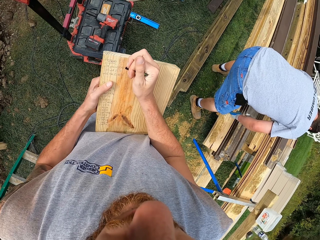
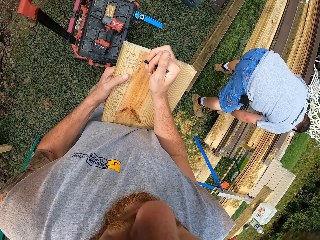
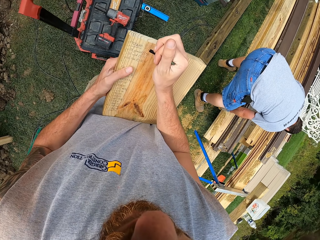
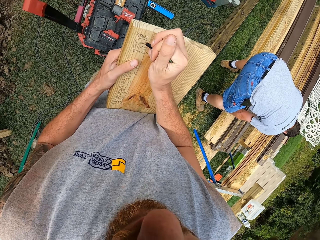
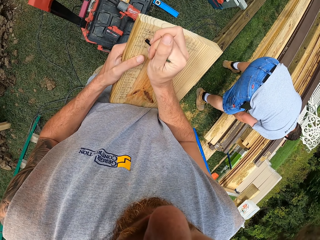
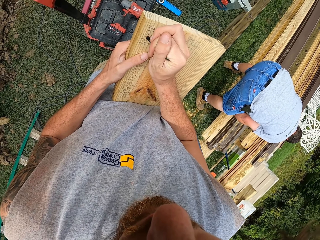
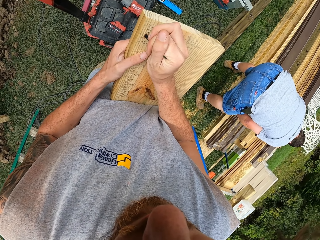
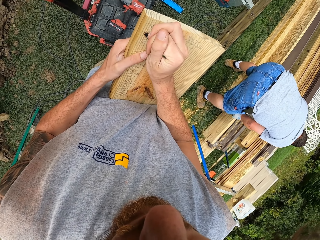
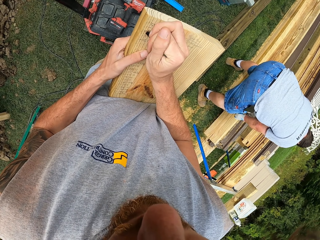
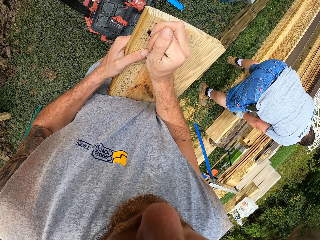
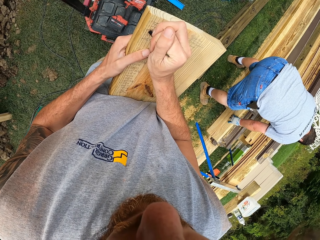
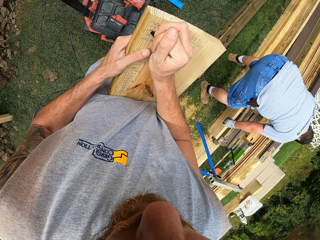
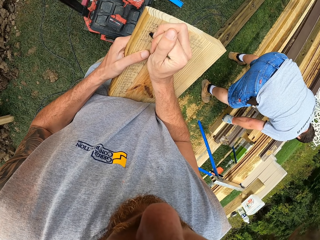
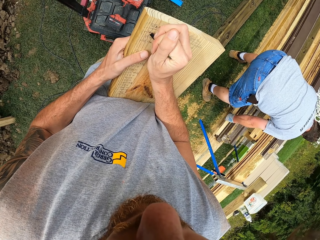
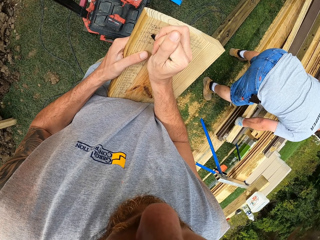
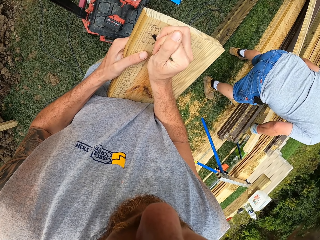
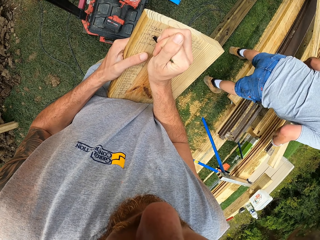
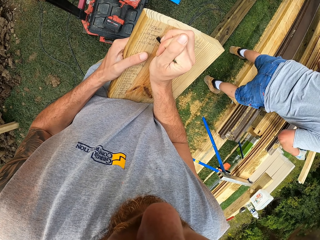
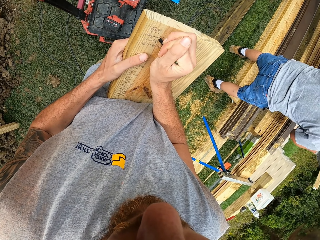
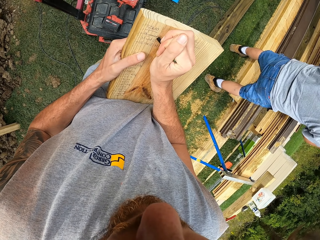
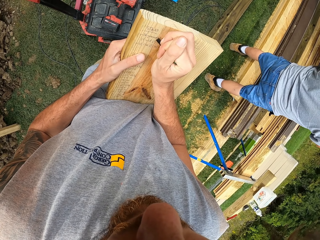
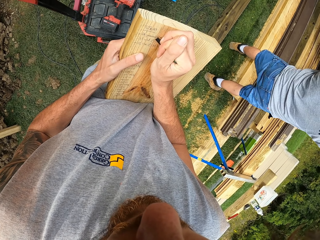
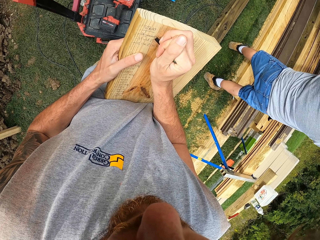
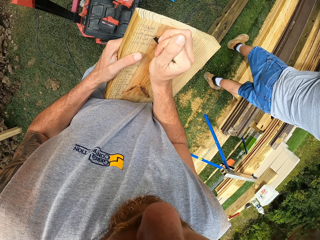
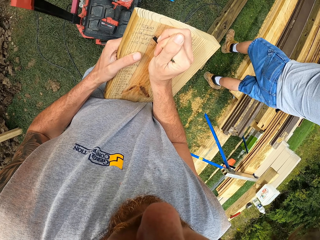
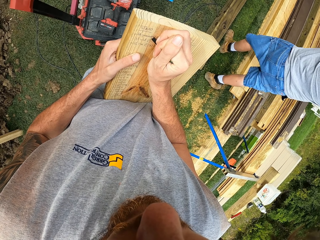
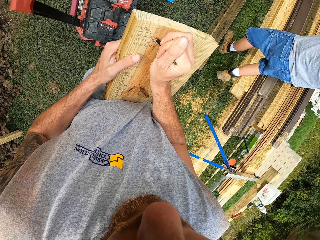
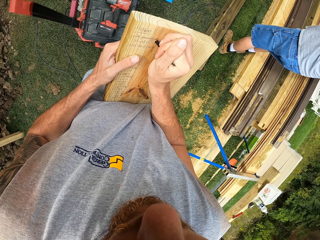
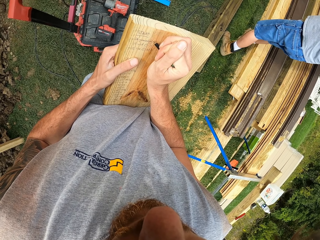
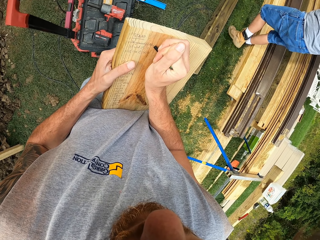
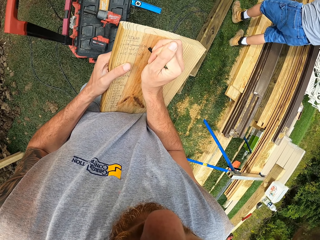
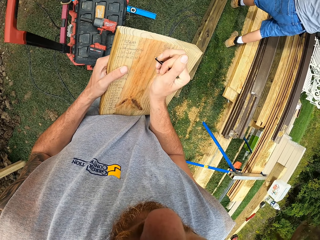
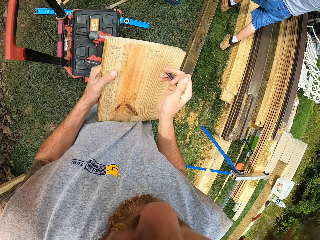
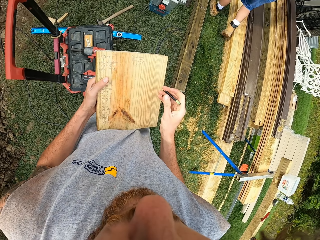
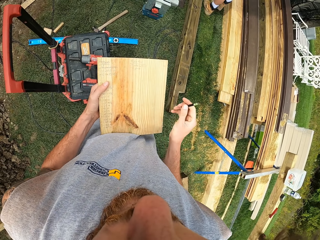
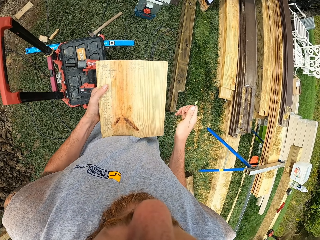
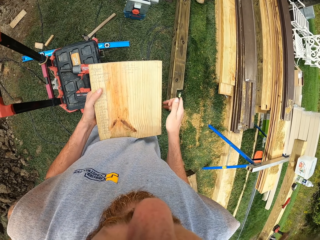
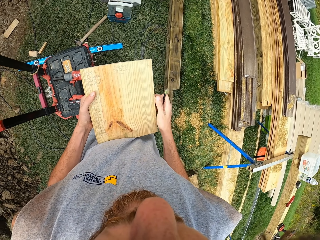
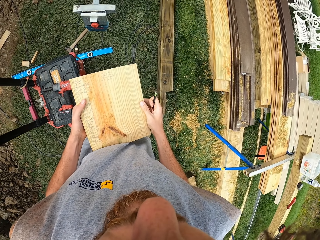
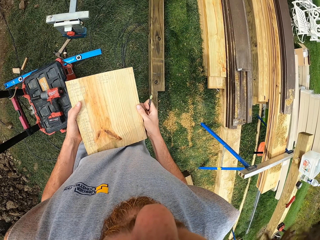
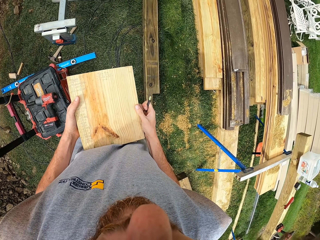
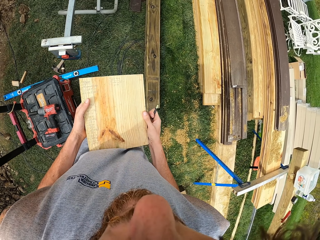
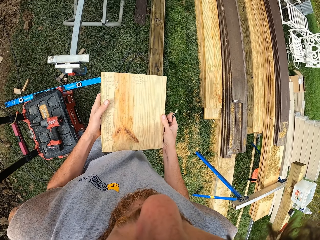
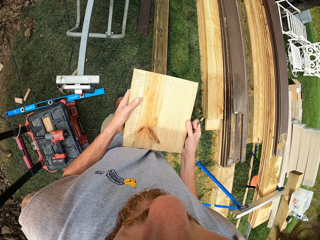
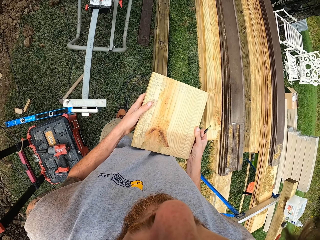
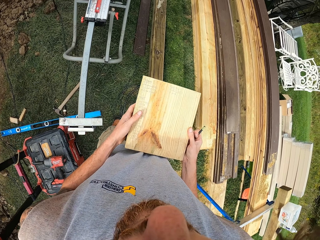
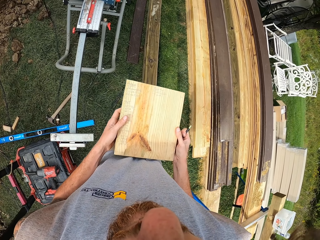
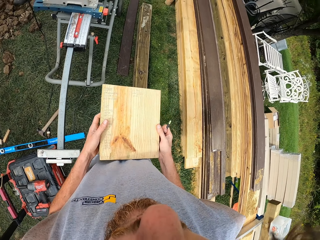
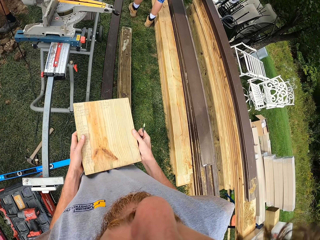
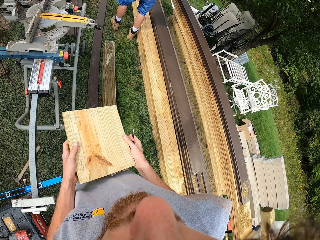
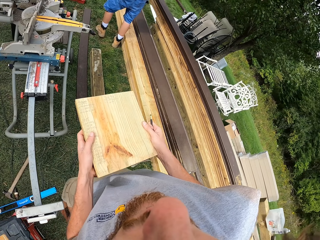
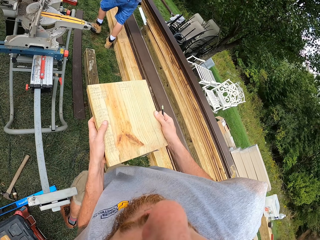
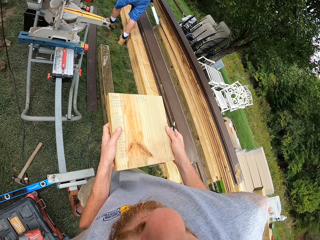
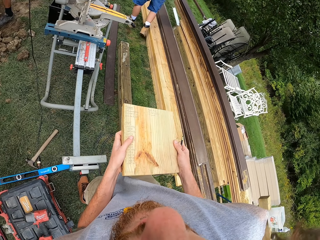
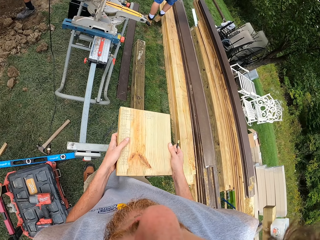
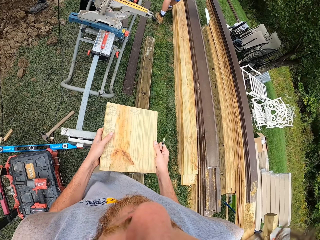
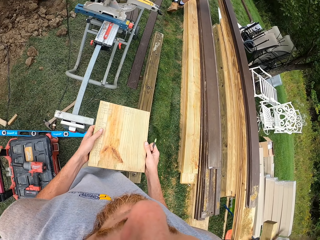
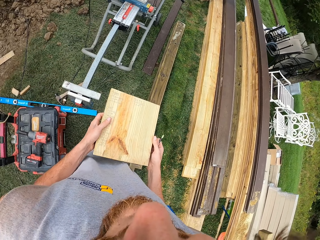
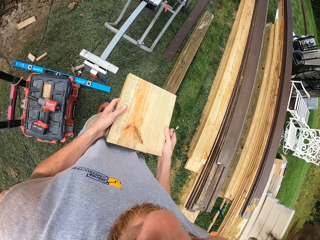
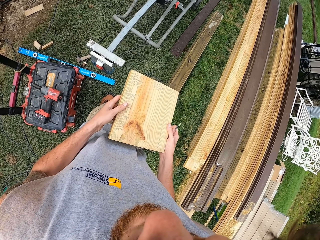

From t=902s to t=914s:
The camera wearer walks. They write on the wood. They stand. They stare at the wood. They hold the wood with both hands.

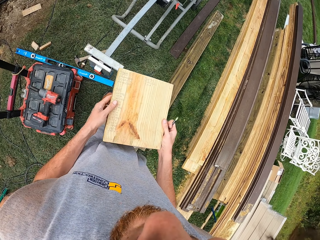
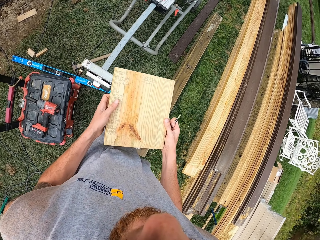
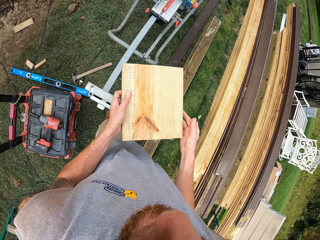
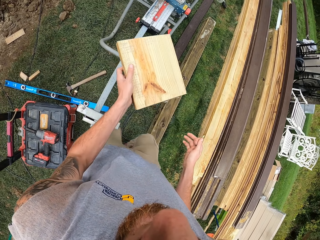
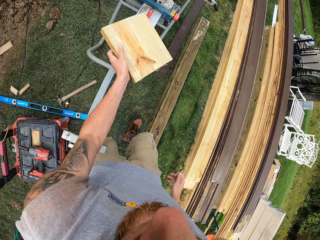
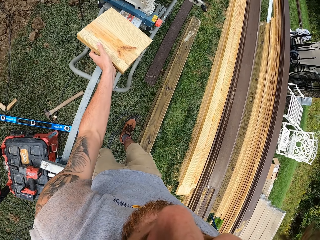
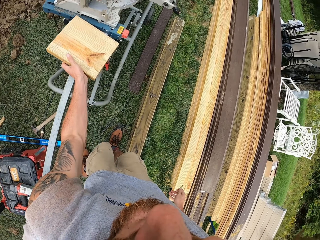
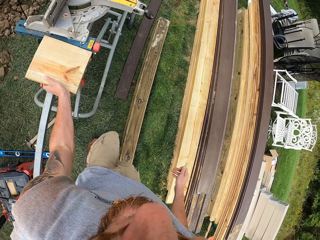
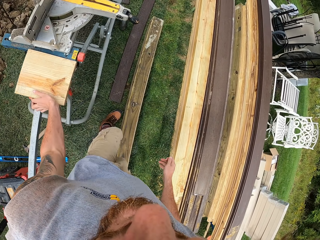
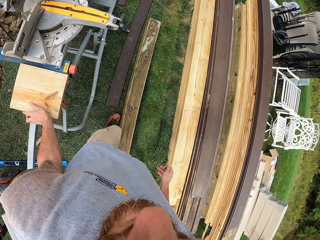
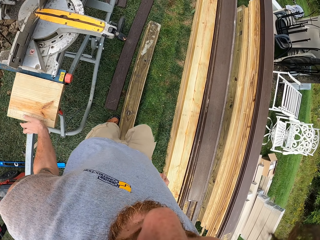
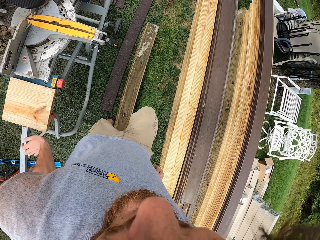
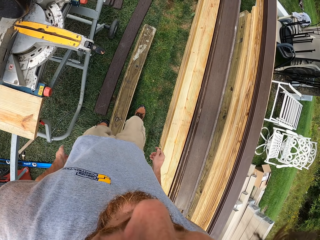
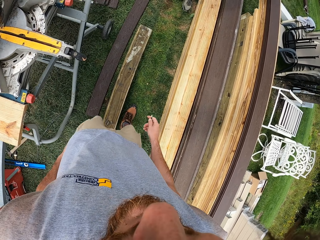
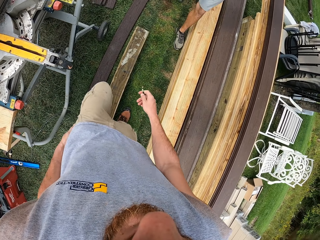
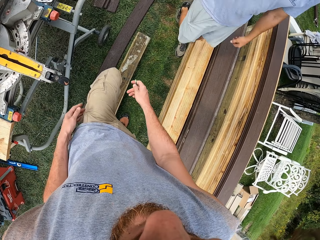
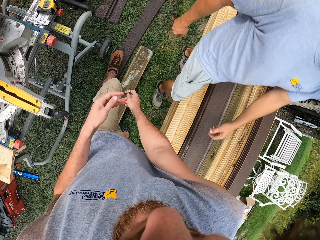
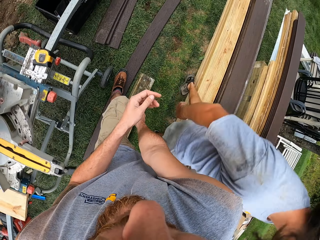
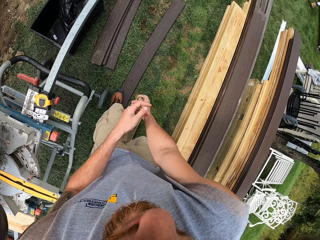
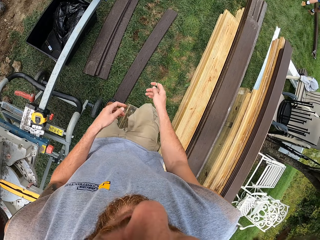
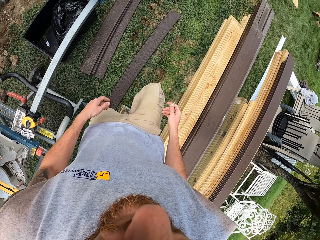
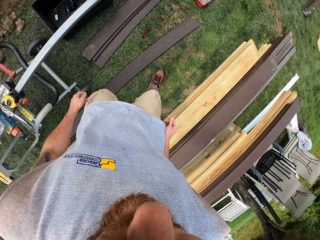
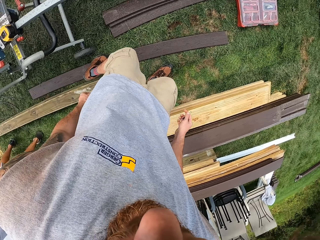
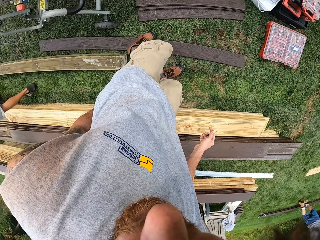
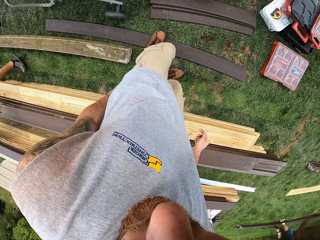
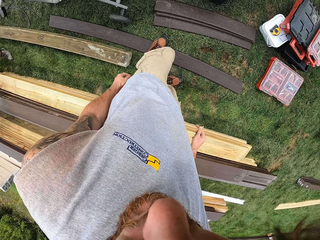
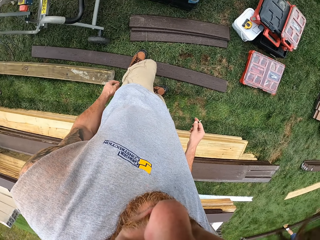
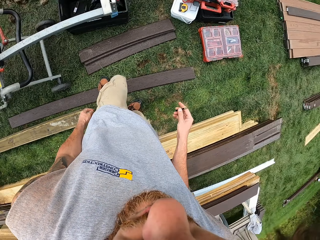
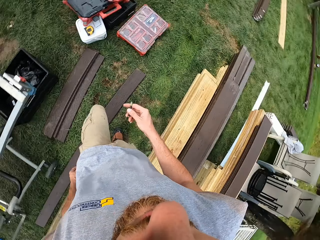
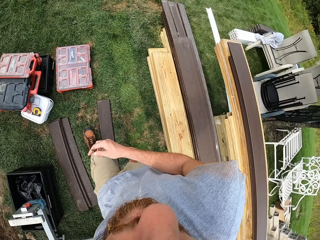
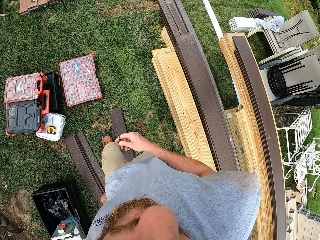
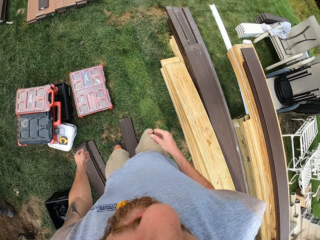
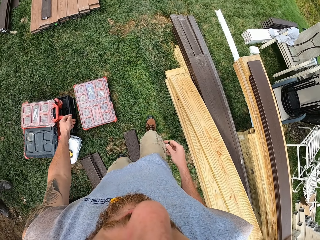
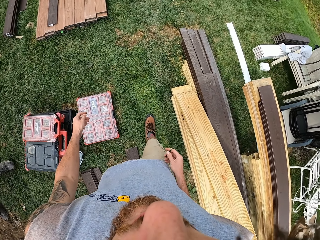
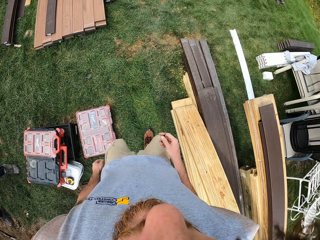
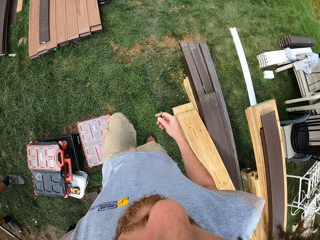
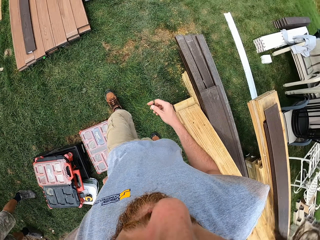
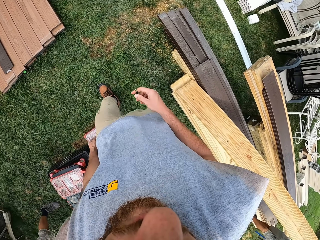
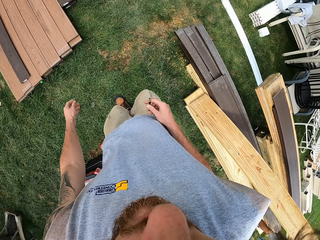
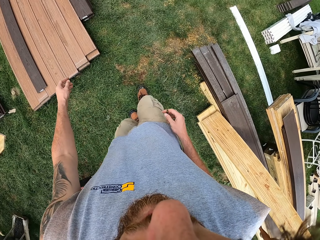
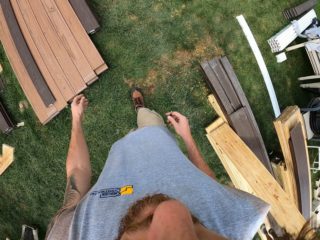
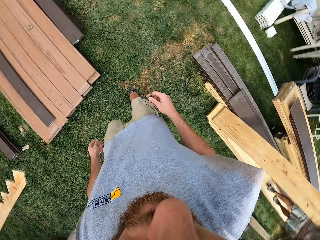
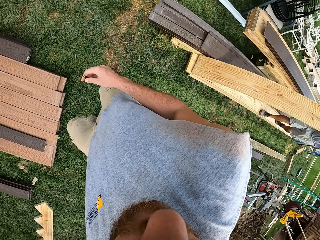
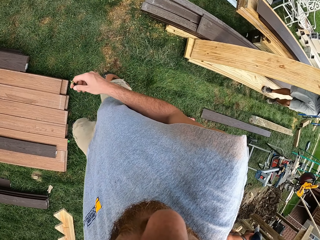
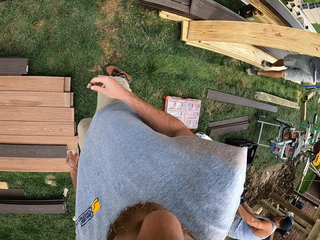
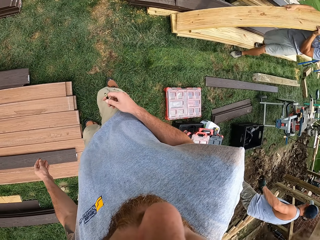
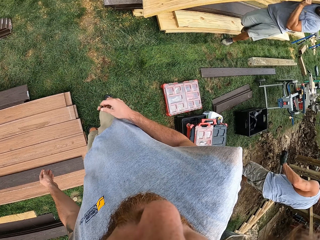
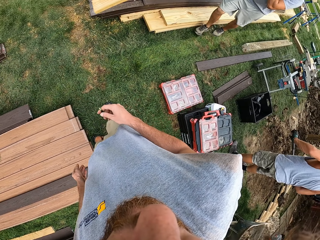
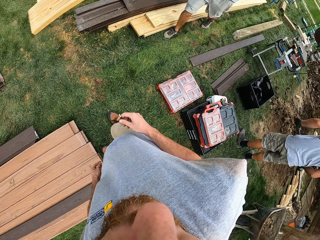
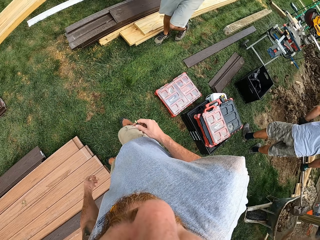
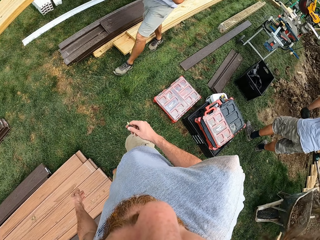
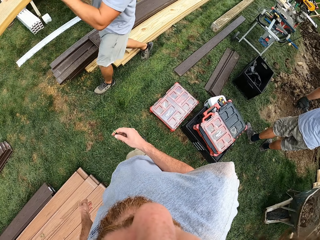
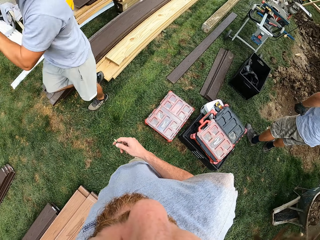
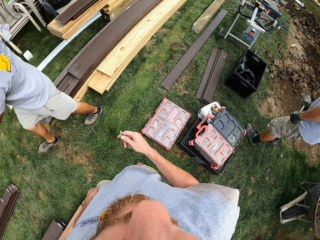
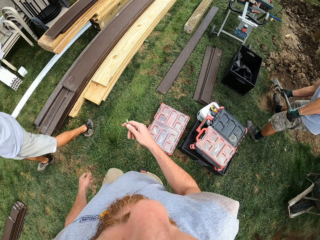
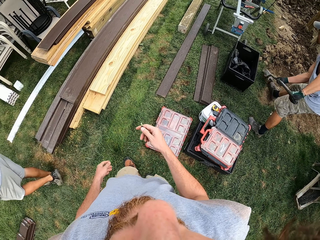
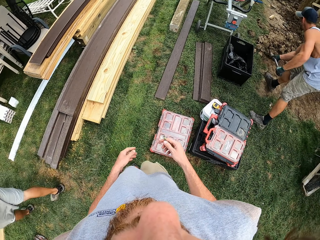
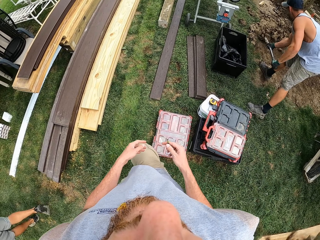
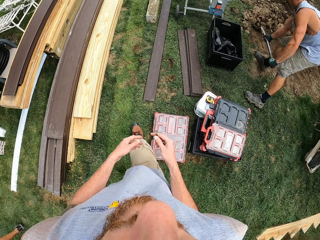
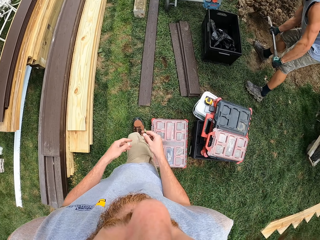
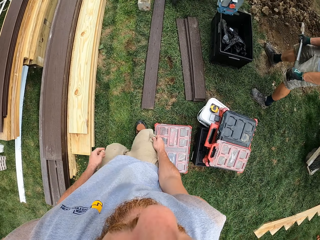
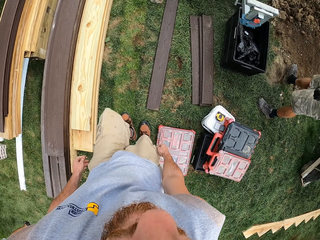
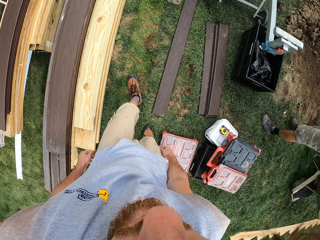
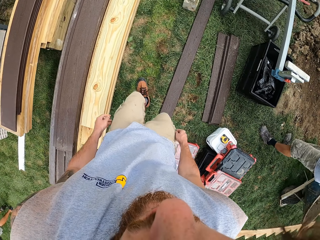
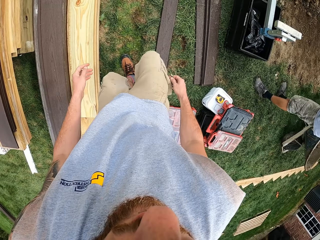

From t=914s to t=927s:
The camera wearer puts the wood on the woodcutter. They walk on the ground. They look around. They walk on the ground. They look around. They walk on the ground.
